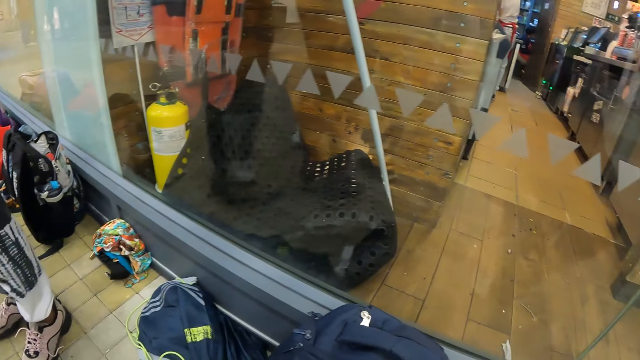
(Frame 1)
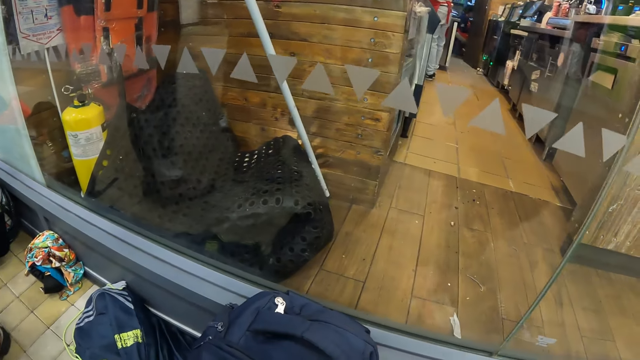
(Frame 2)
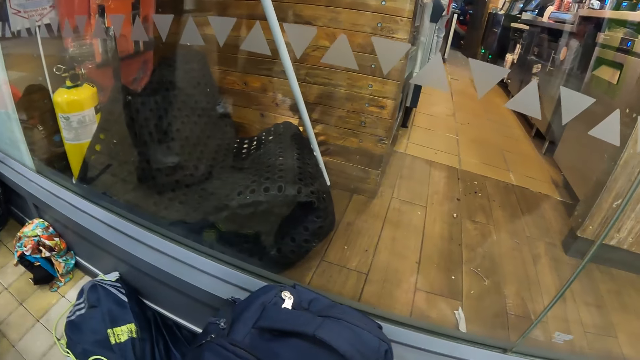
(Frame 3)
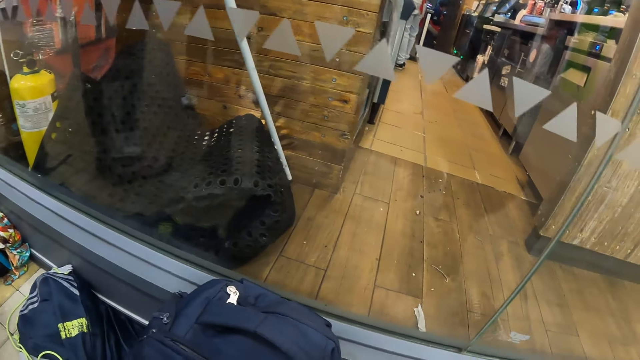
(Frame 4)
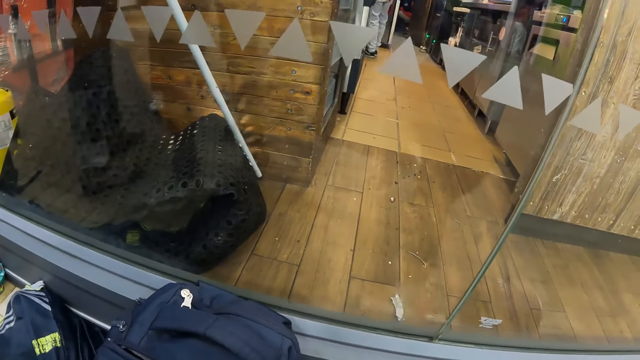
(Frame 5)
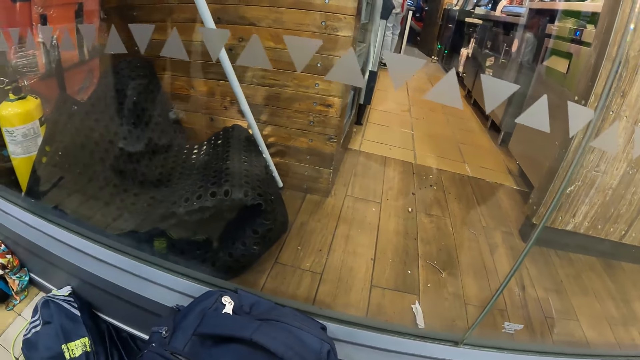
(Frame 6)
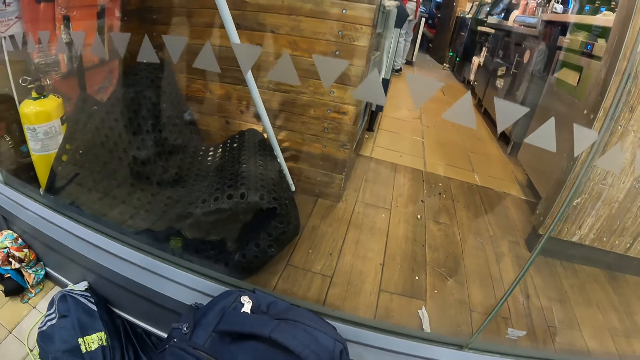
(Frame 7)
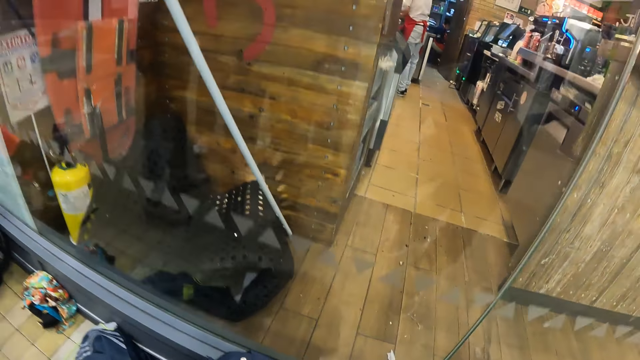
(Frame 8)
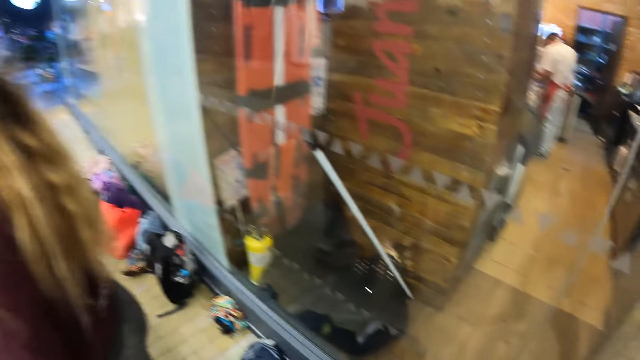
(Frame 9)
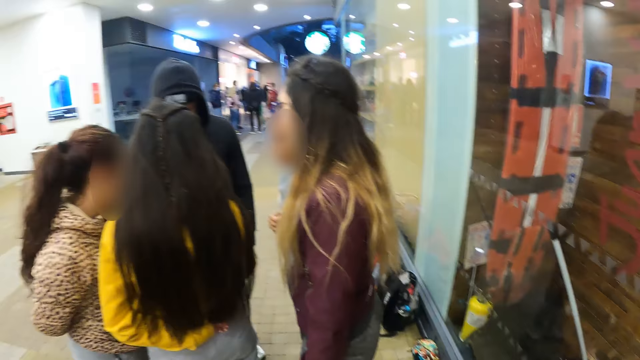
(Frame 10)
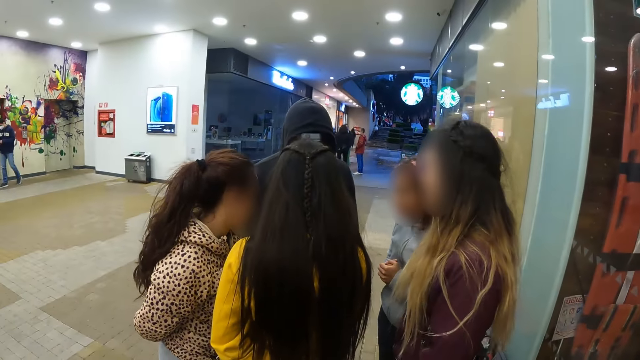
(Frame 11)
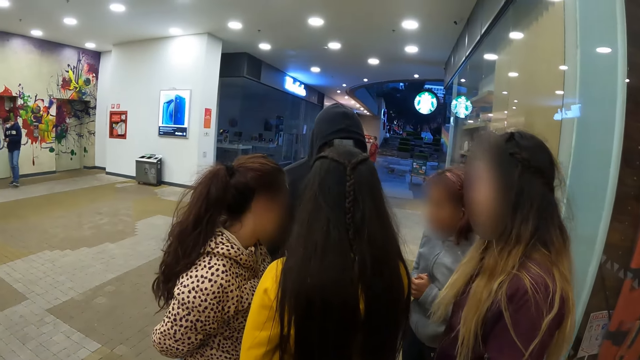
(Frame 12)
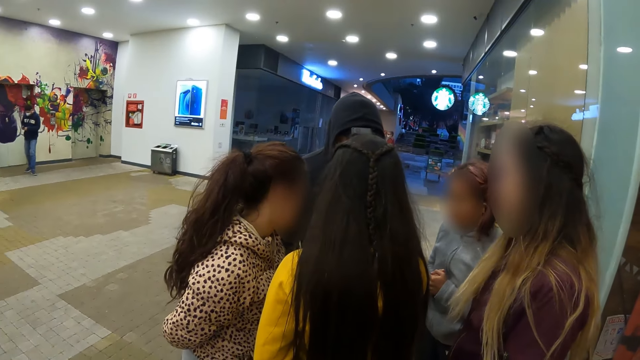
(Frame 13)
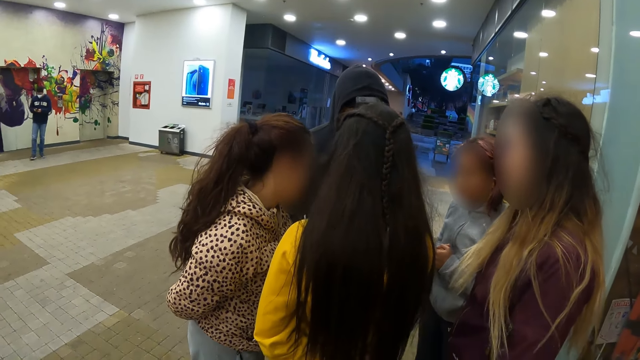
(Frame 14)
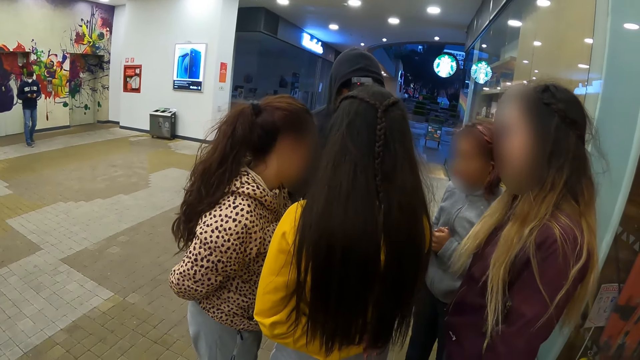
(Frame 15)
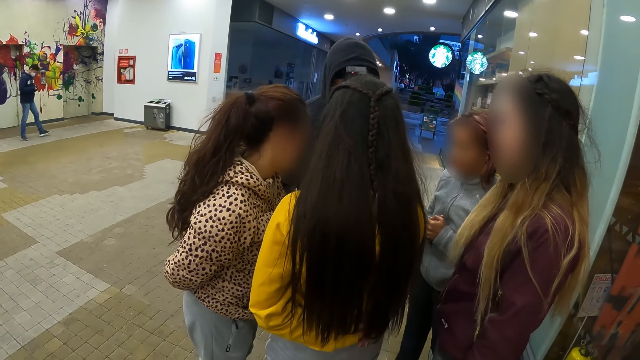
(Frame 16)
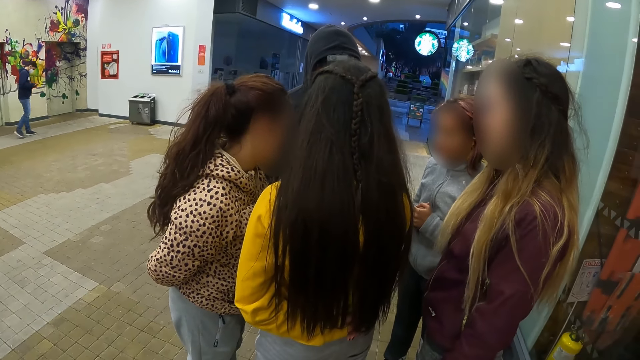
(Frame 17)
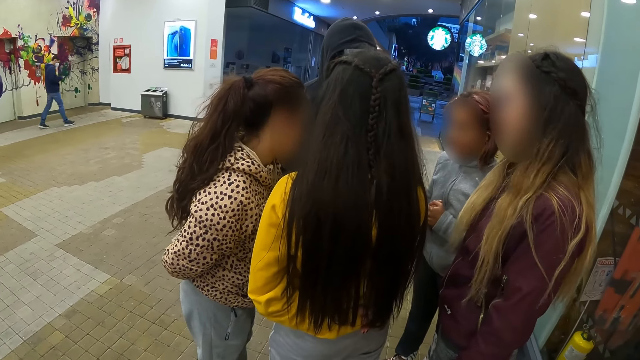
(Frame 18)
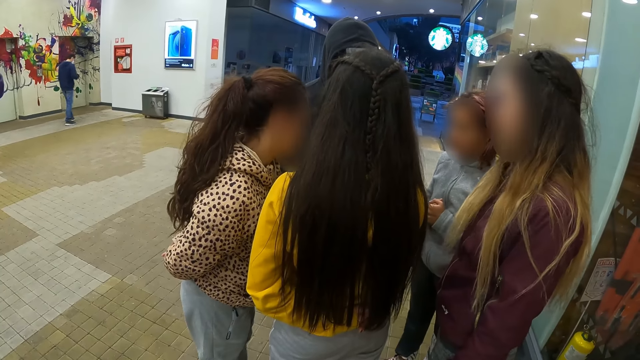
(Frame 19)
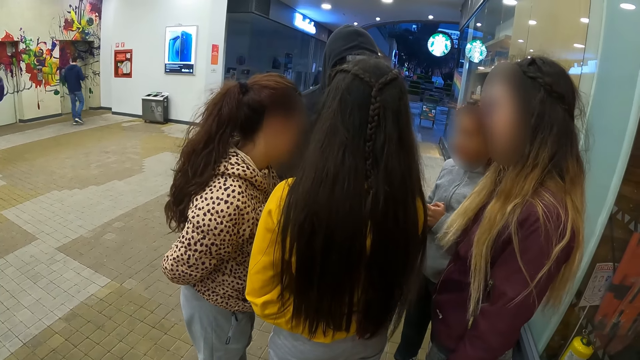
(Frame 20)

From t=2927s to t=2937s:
The camera wearer stares at the friends.

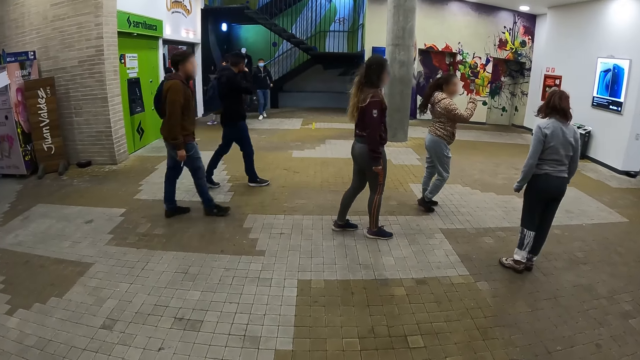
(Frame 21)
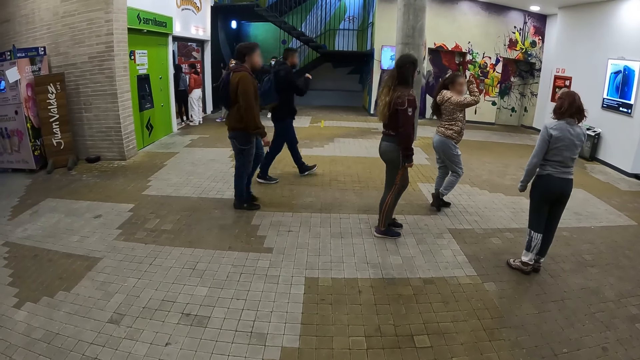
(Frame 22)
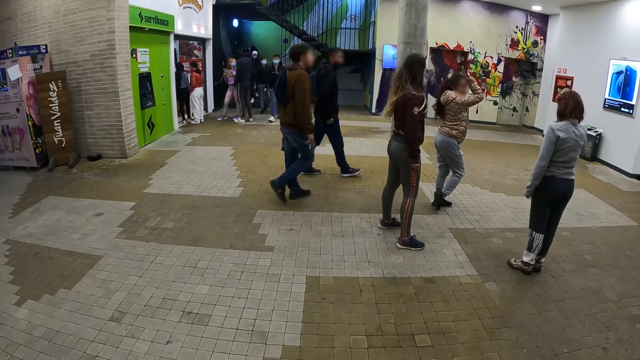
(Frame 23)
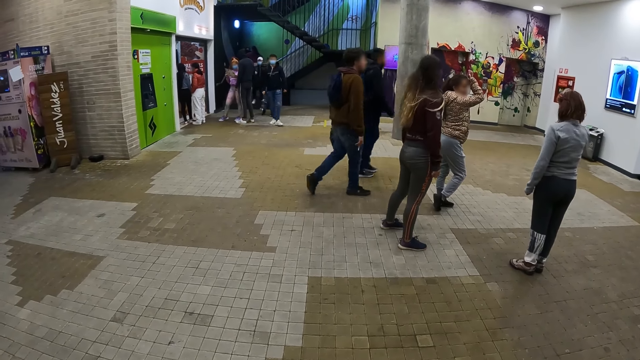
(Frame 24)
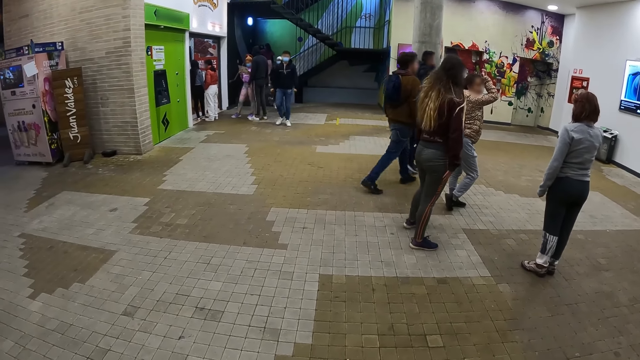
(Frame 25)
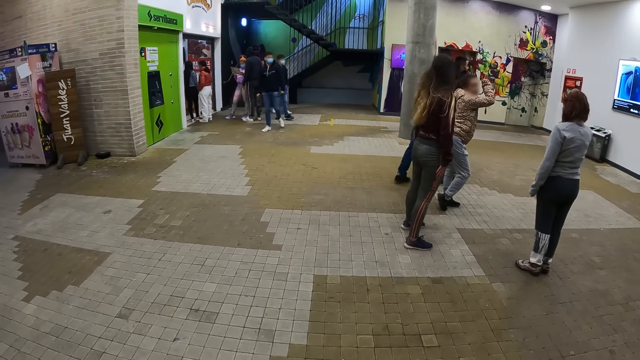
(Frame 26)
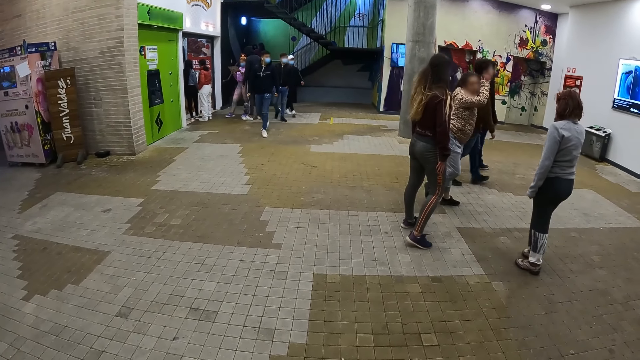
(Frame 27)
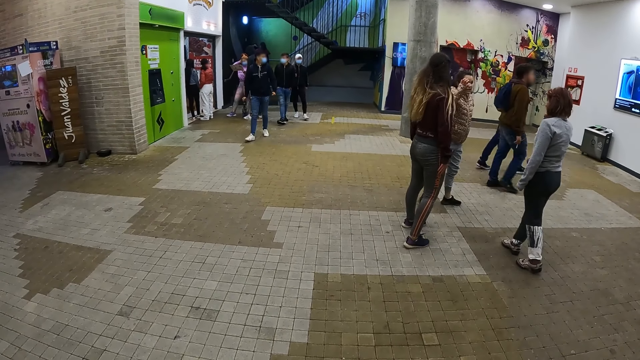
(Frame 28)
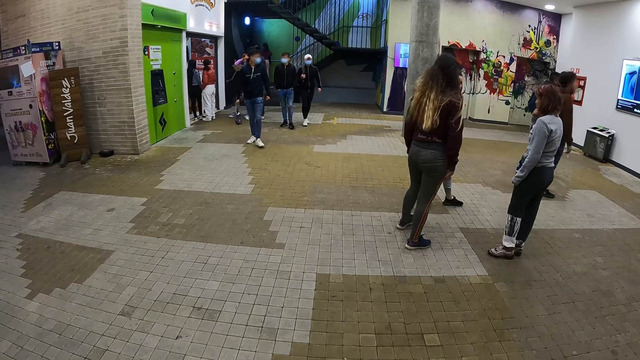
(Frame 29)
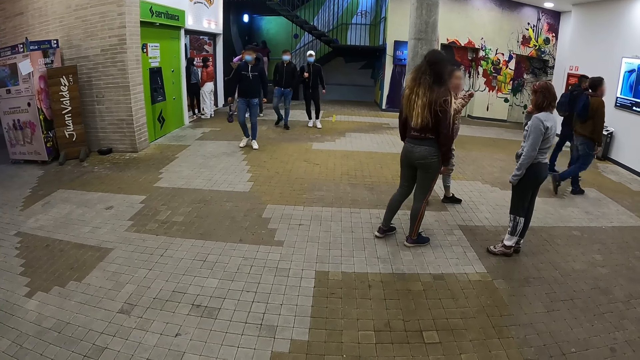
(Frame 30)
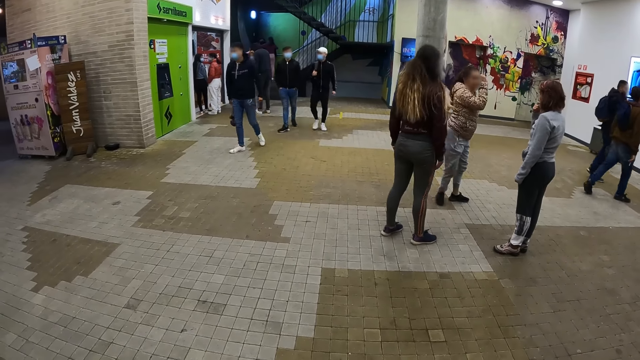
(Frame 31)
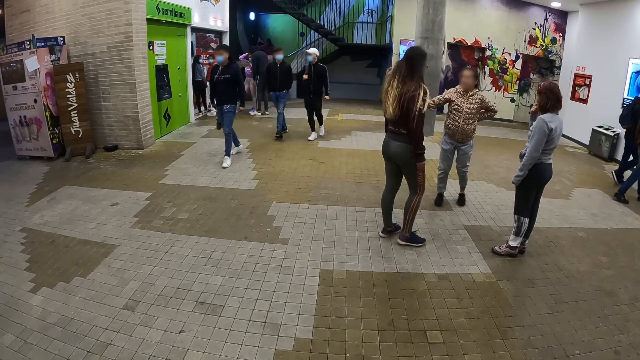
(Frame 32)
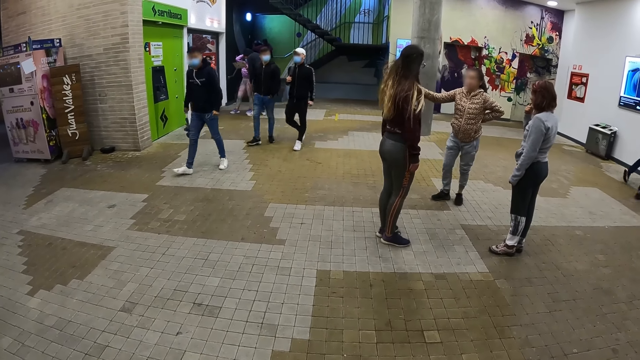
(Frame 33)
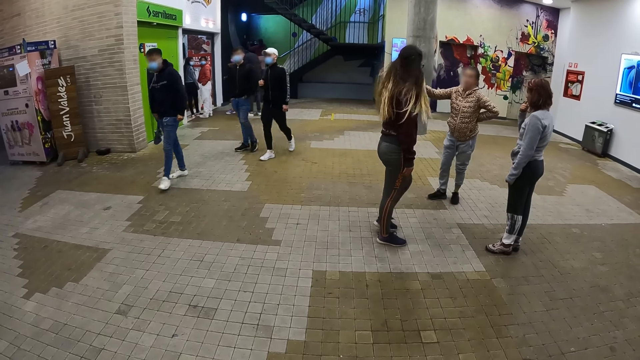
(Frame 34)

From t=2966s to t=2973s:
The camera wearer watches a rehearsal.

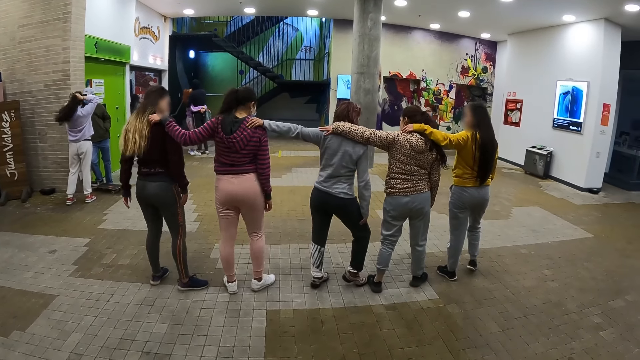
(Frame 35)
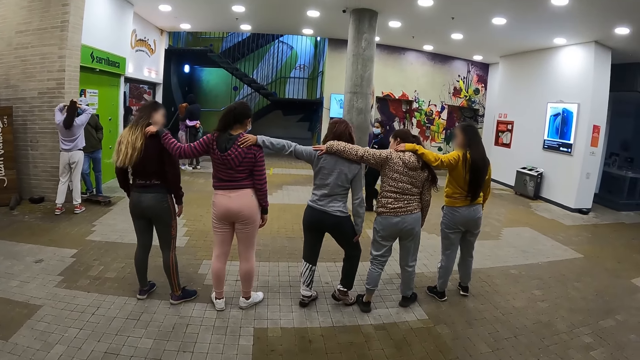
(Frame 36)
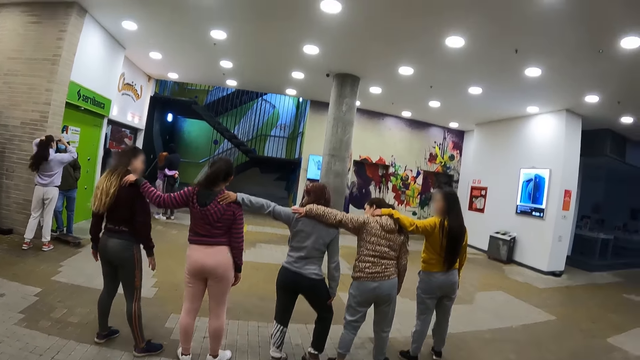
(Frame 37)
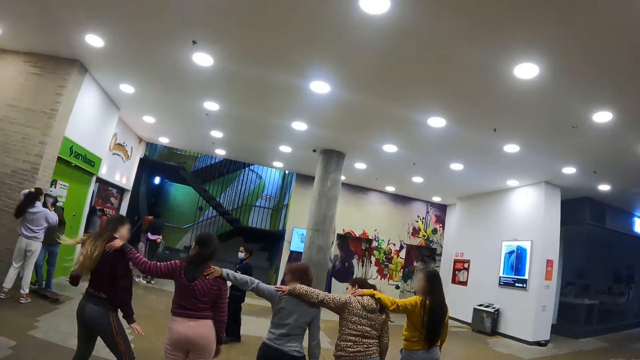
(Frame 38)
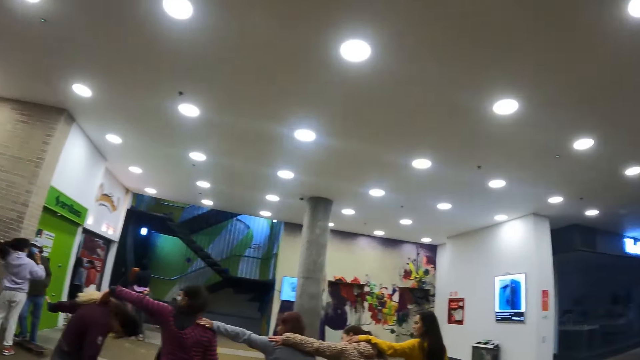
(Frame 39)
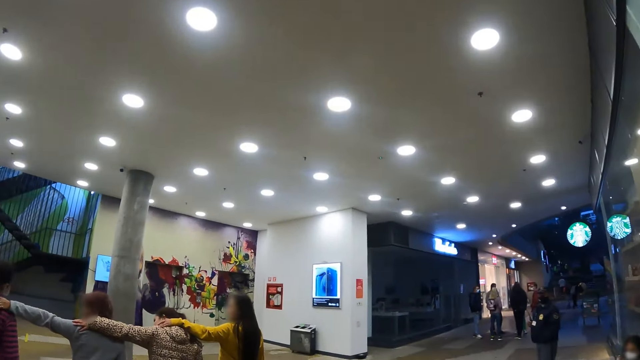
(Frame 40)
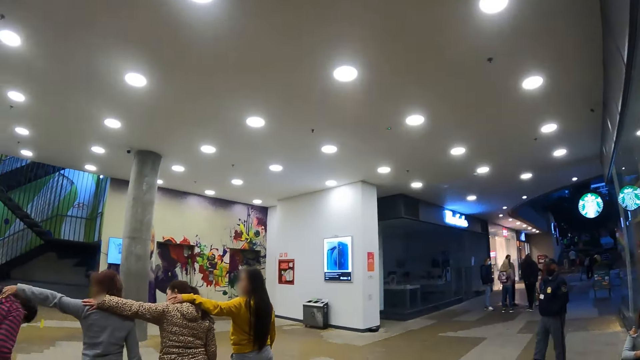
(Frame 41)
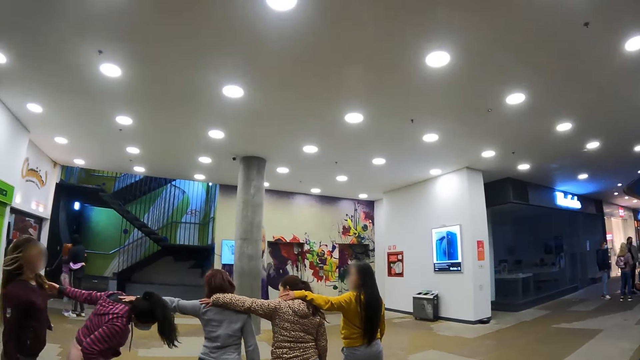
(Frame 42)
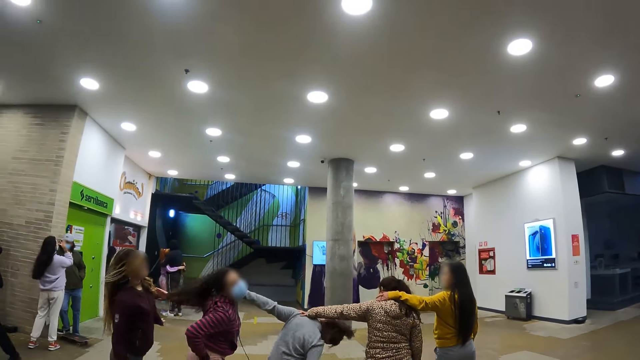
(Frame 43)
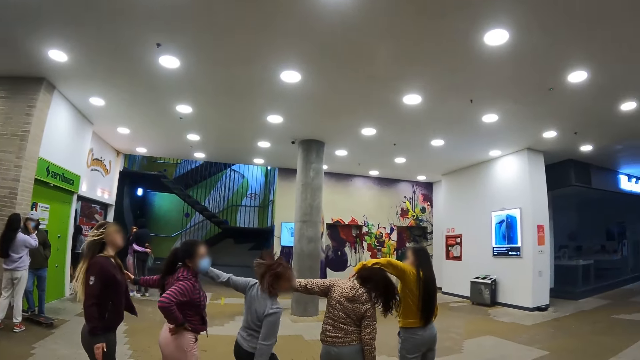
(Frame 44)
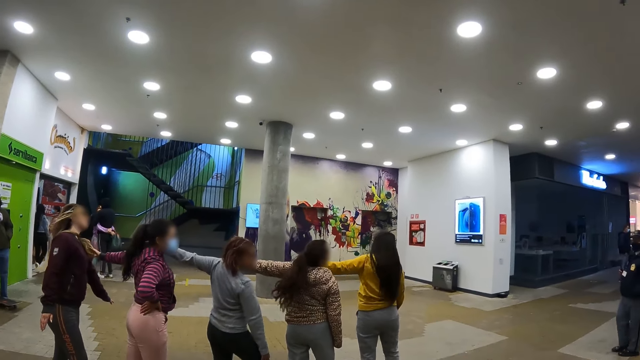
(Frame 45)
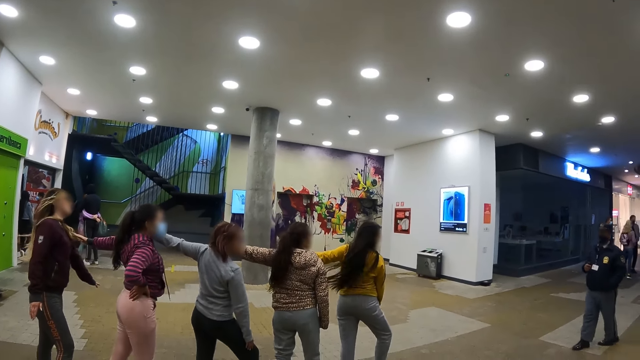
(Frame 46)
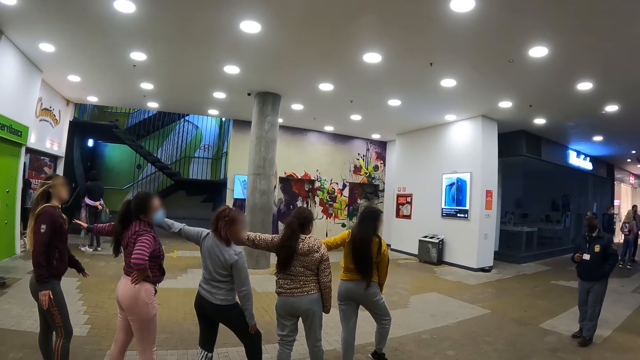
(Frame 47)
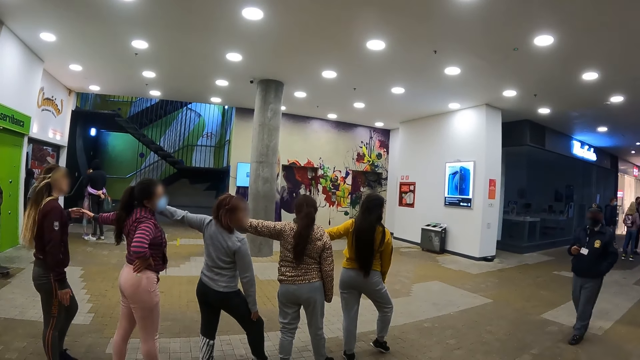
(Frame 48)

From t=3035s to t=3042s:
The camera wearer looks around the room.
